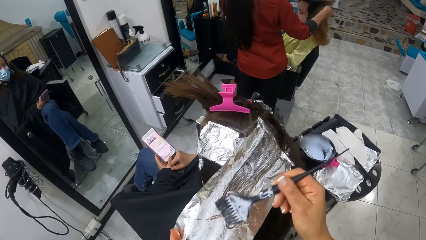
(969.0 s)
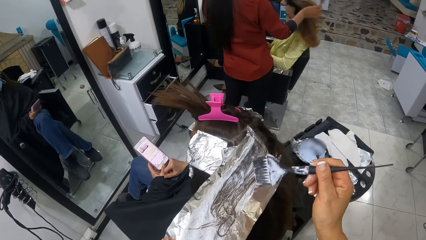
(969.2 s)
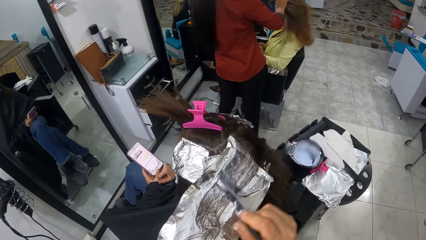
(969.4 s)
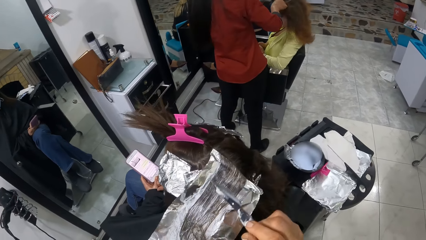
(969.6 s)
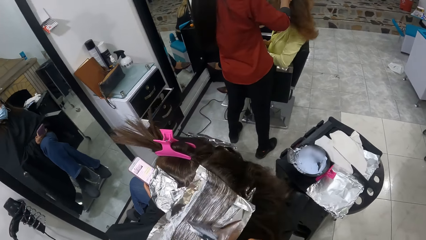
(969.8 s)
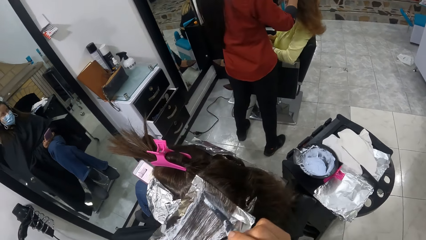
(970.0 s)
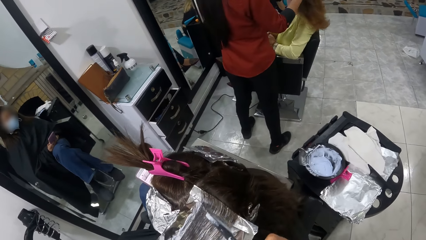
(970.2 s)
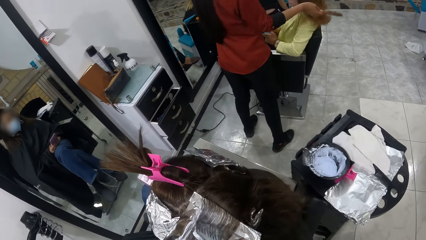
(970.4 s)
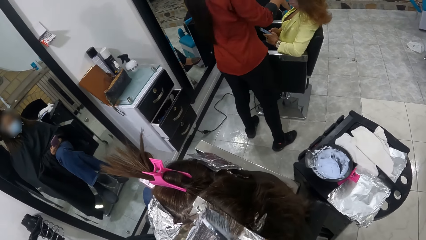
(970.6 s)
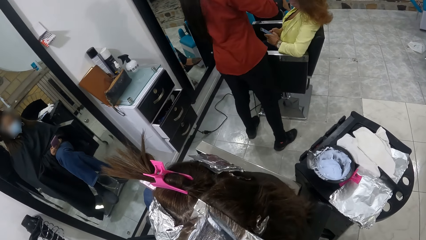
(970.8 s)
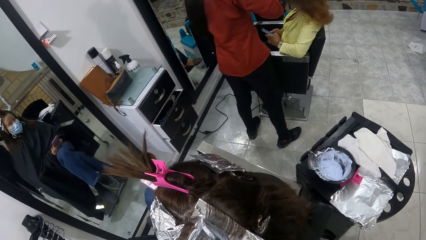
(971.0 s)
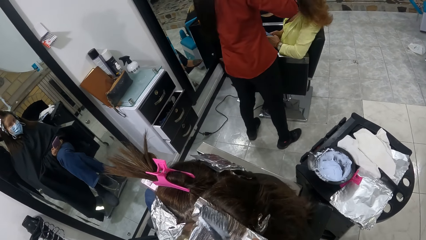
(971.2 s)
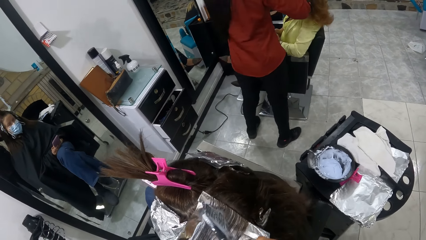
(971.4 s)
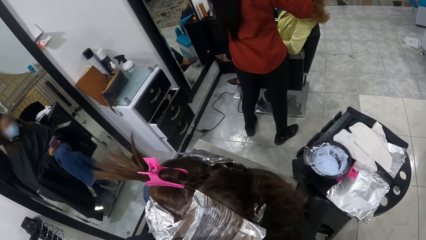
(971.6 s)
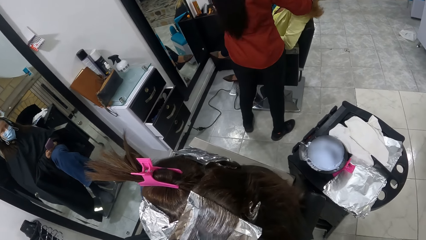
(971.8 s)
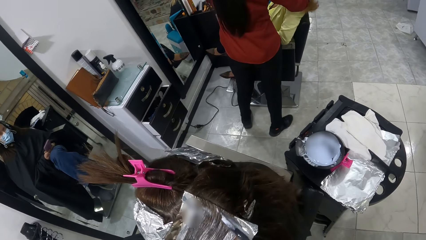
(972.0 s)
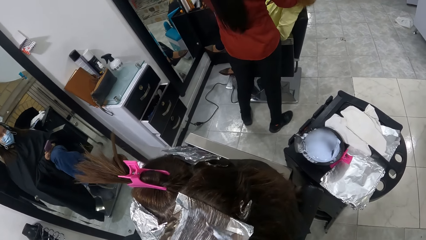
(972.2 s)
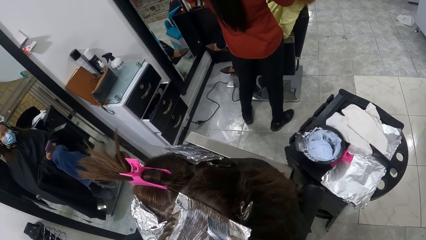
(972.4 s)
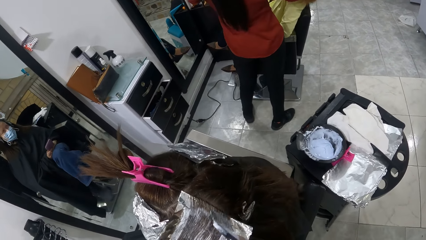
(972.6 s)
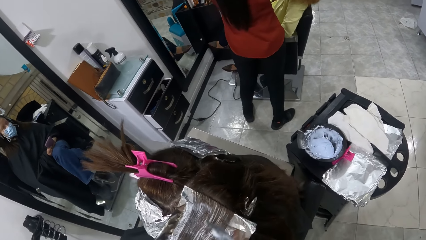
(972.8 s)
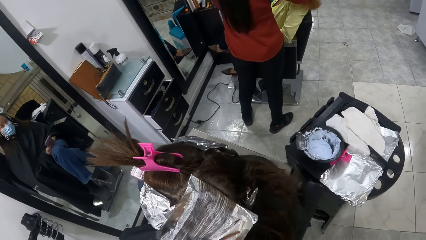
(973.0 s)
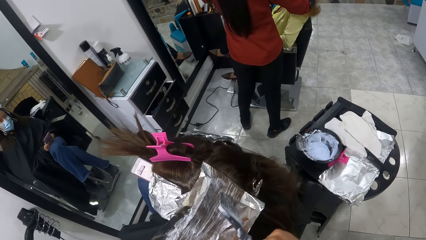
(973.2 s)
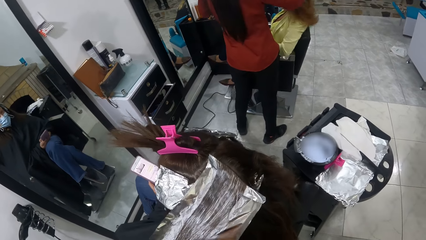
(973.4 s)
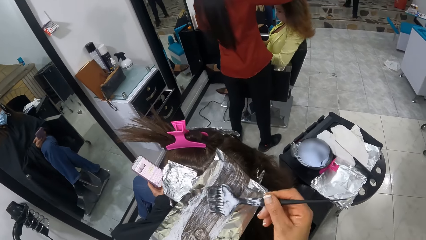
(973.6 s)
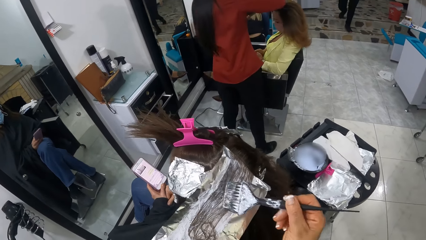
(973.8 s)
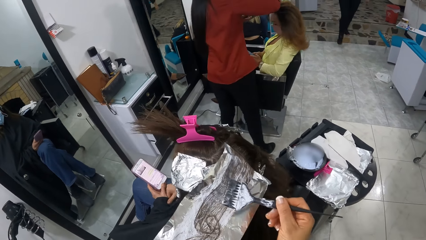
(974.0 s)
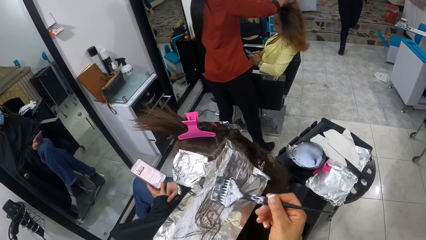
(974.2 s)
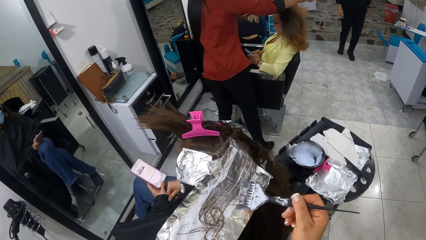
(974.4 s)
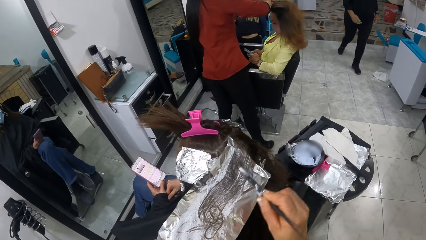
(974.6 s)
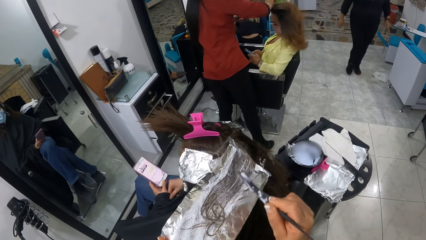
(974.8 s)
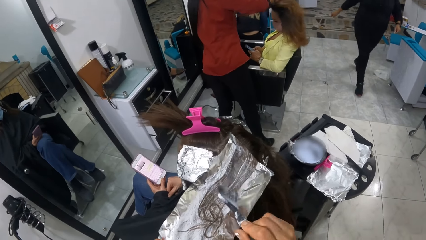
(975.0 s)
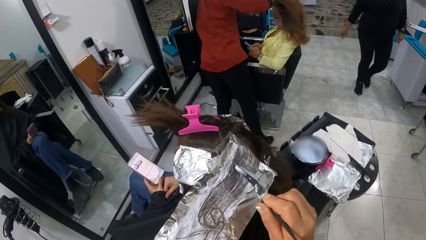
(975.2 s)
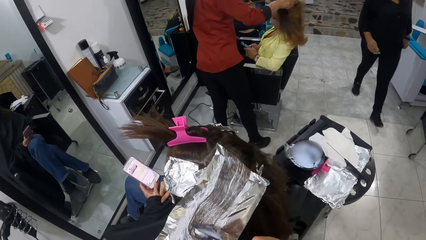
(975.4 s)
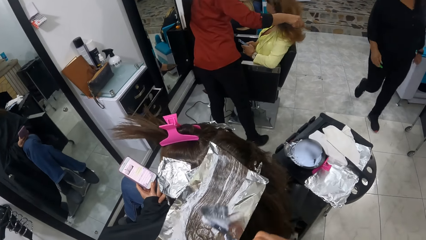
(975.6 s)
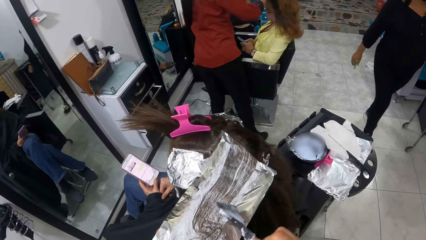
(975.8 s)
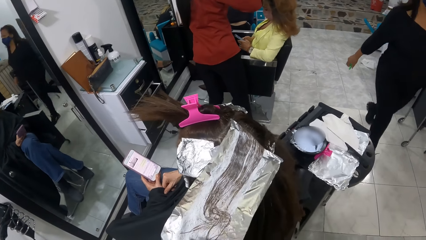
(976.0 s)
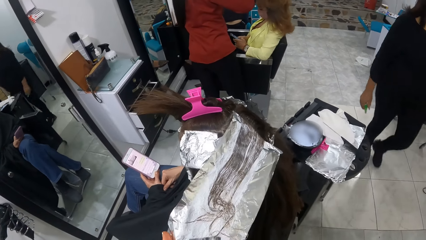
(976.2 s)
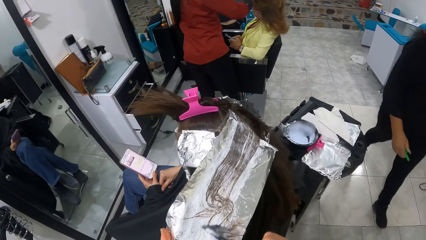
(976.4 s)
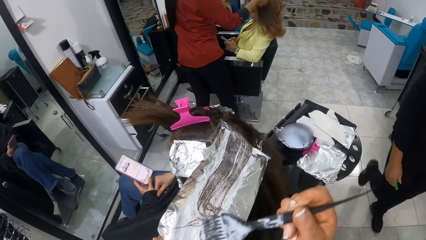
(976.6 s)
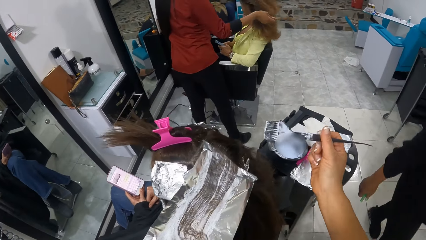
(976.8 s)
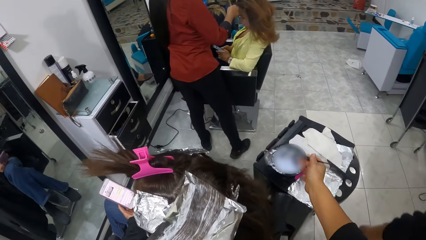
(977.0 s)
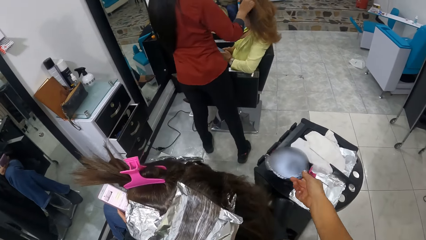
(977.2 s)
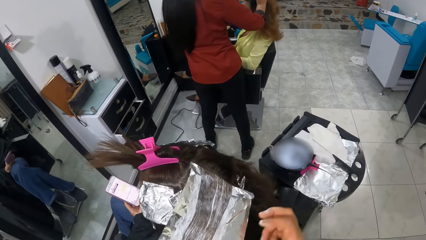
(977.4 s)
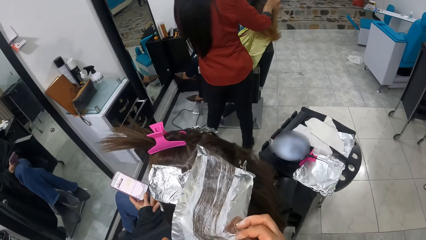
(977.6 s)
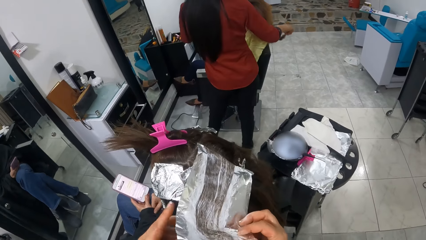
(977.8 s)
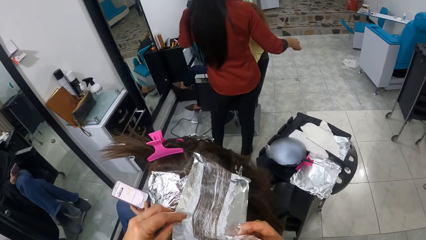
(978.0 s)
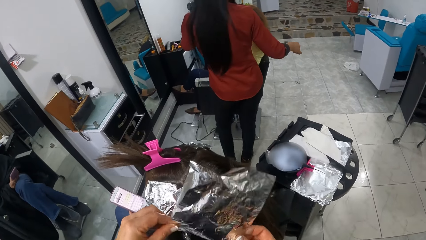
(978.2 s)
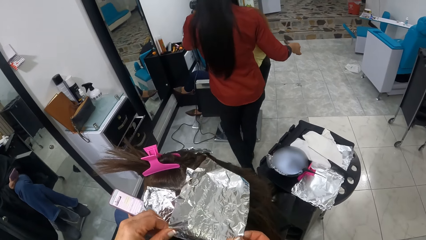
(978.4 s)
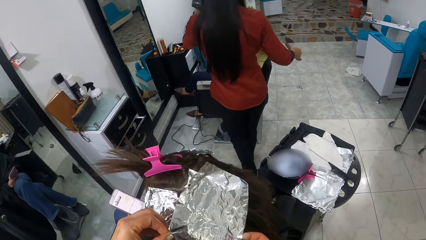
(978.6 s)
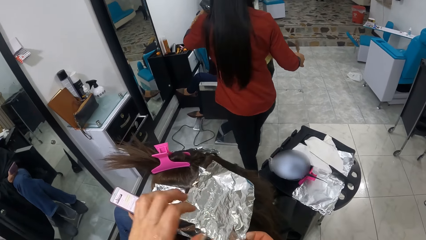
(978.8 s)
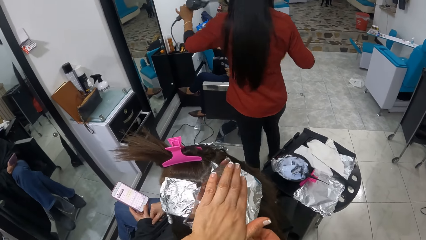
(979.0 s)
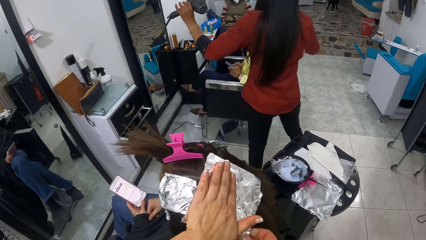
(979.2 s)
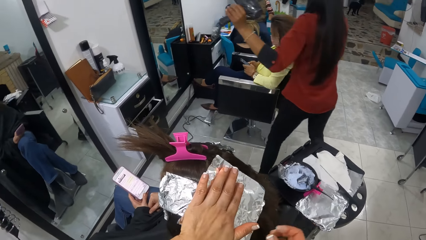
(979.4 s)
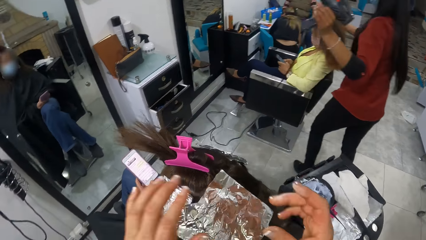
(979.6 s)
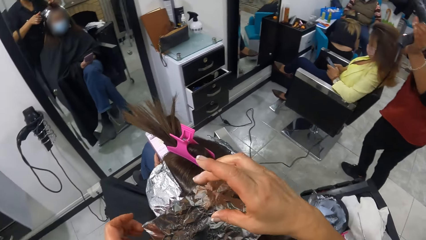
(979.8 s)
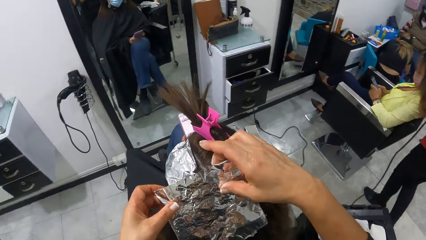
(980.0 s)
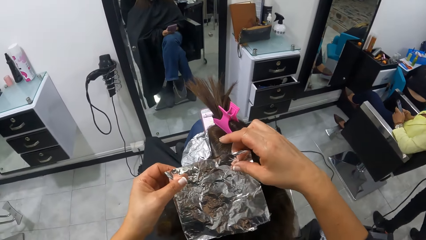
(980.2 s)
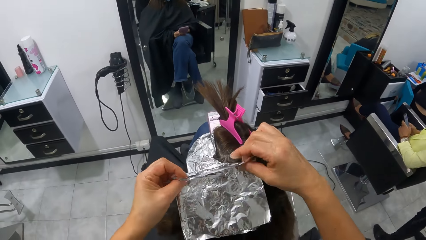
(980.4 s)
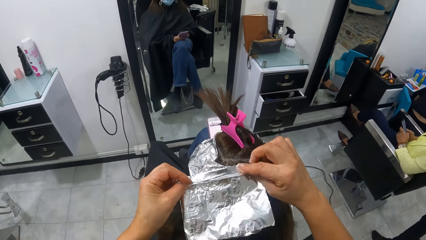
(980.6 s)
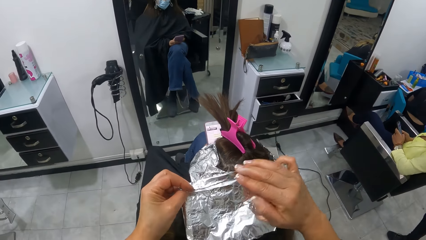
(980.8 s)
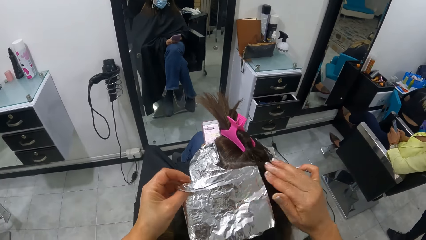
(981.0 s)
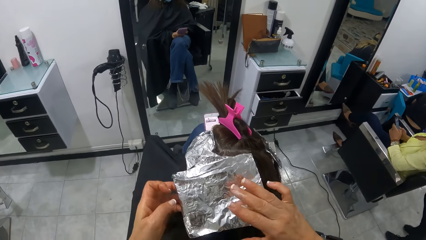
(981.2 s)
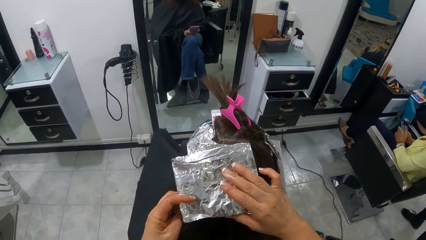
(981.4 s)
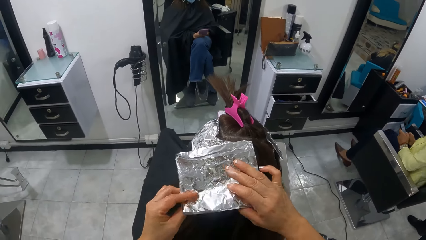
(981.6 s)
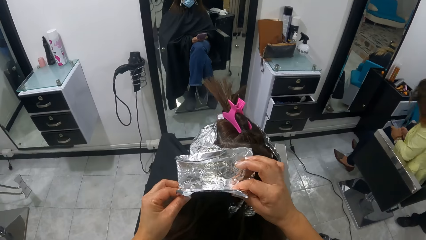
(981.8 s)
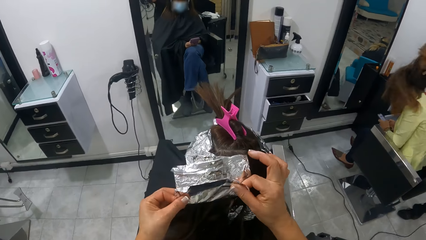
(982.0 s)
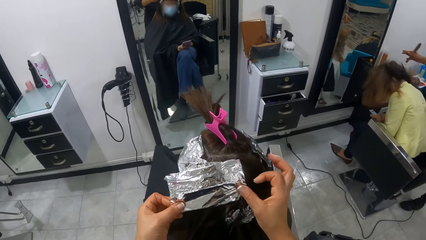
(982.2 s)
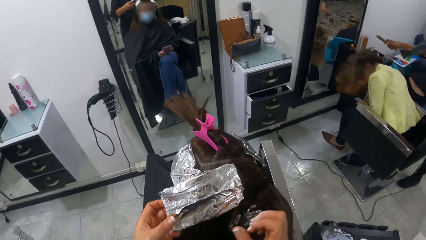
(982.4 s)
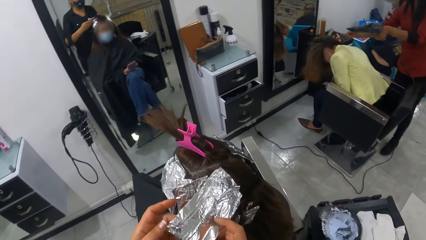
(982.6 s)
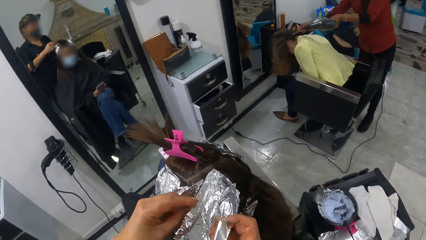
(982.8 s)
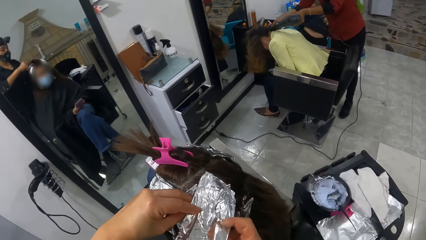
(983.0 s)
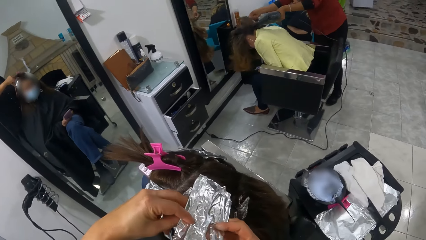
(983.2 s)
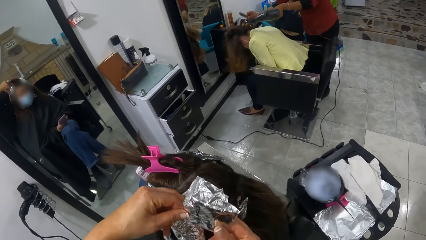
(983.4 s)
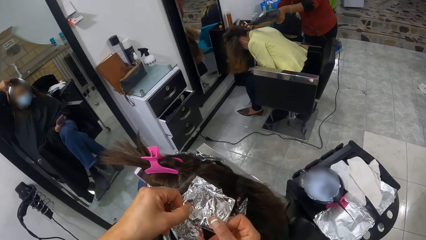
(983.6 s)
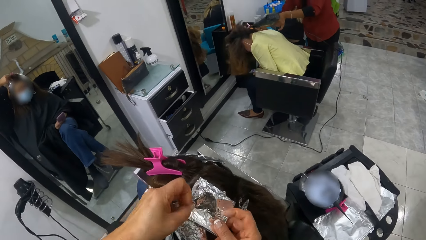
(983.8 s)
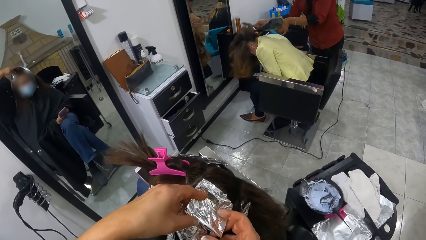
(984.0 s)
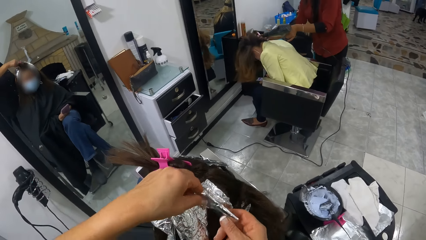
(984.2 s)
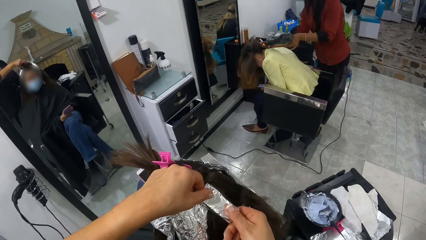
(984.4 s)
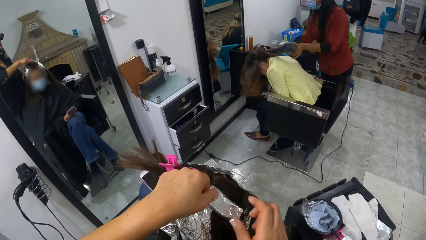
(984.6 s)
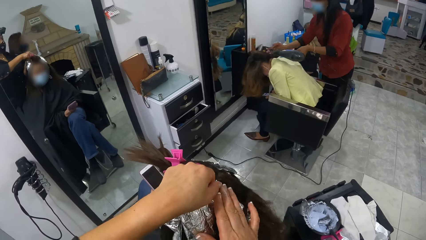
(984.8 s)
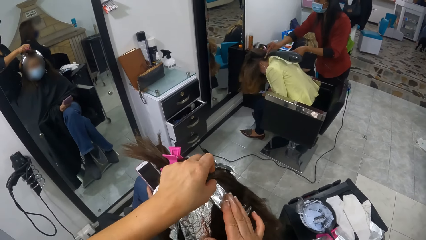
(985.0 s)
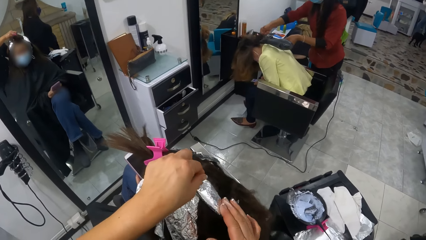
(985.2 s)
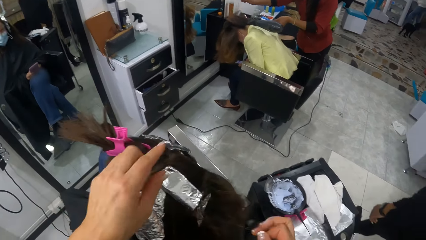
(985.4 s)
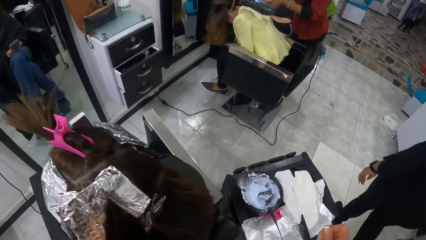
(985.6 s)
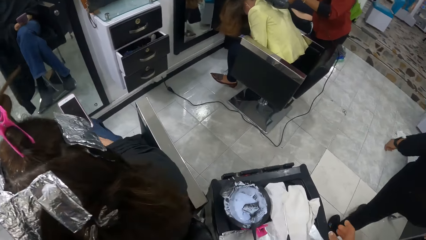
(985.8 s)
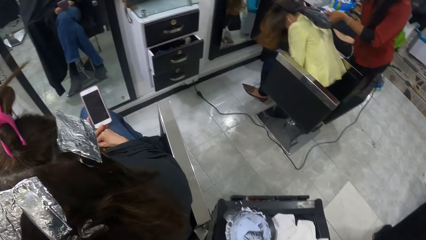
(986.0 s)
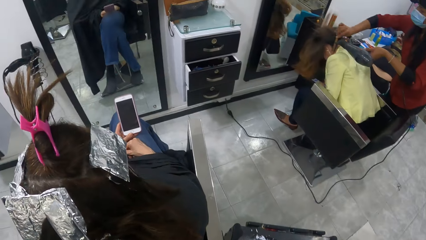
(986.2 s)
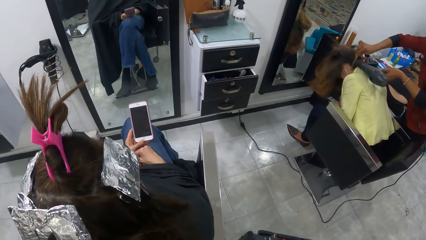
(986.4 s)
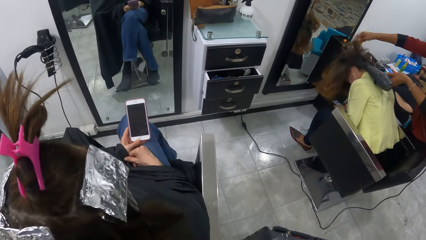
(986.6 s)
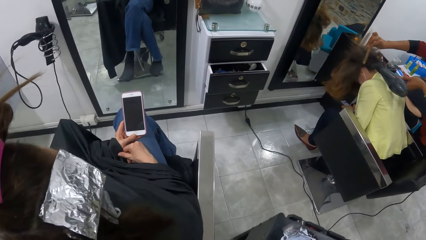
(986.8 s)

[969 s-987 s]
A woman walks into the salon. The camera wearer dips the brush in the container with something. She drops the brush in her right hand in the dye container on the stand. She wraps the foil over the other woman's hair with both hands. She folds the perm foil paper. The first woman walks past the camera wearer. The camera wearer adjusts the stand with both hands.
